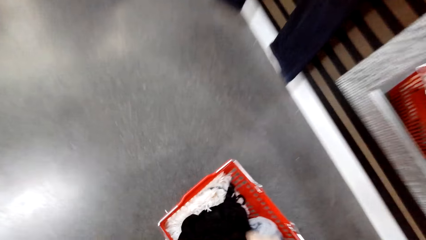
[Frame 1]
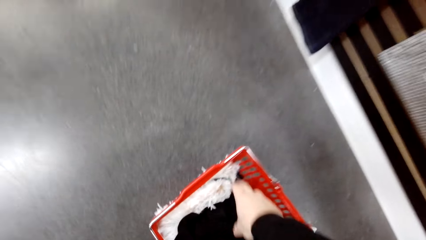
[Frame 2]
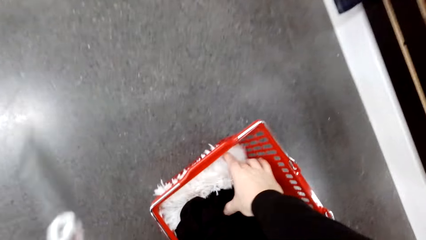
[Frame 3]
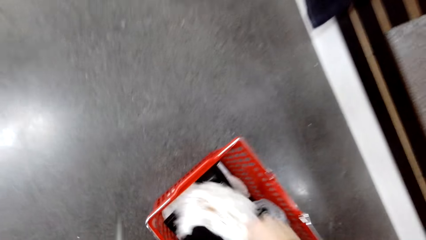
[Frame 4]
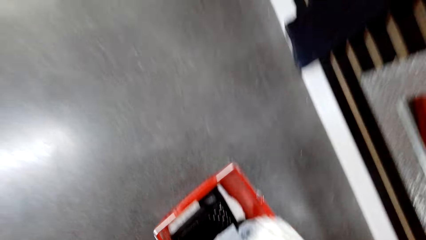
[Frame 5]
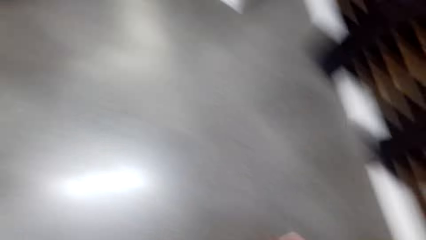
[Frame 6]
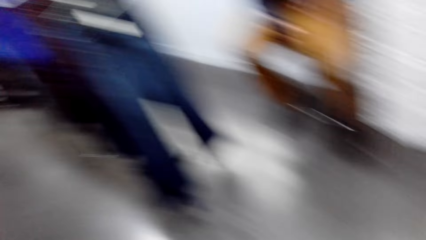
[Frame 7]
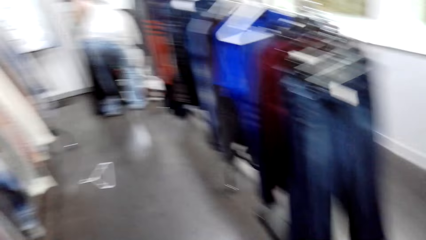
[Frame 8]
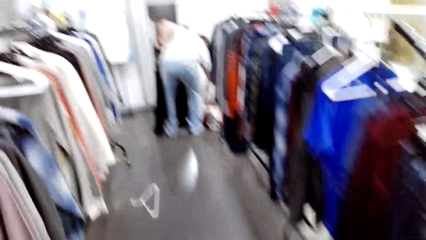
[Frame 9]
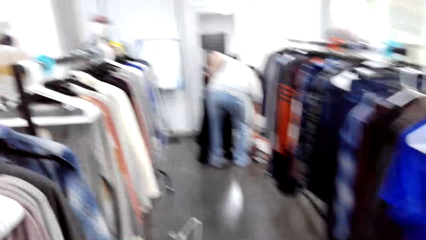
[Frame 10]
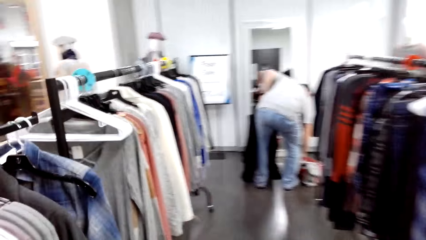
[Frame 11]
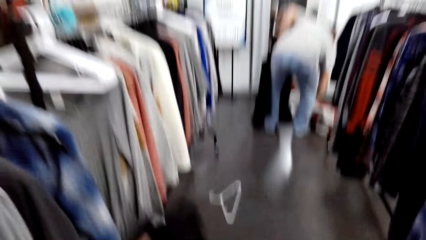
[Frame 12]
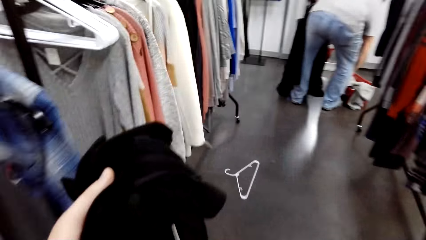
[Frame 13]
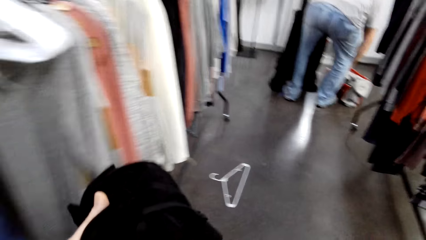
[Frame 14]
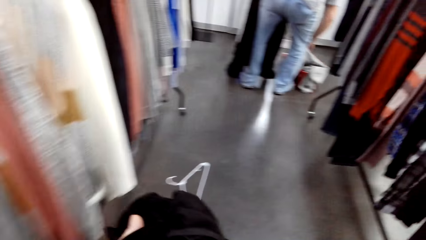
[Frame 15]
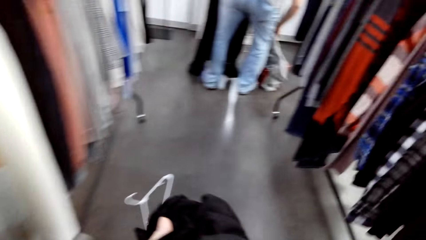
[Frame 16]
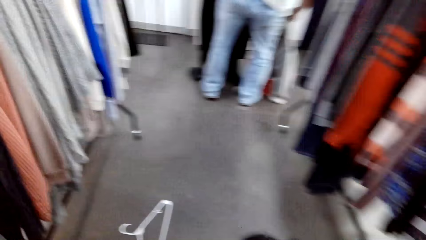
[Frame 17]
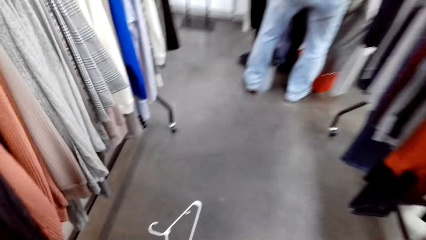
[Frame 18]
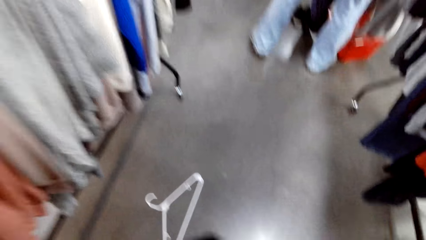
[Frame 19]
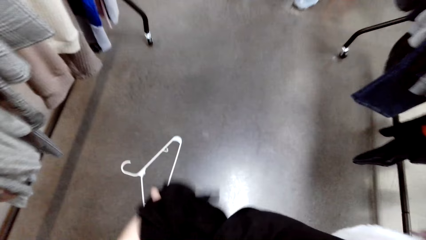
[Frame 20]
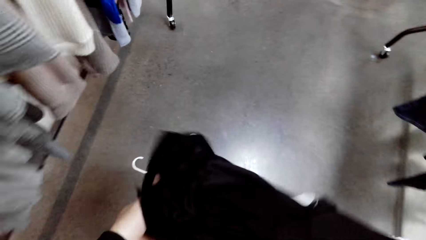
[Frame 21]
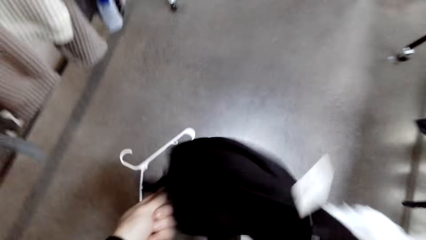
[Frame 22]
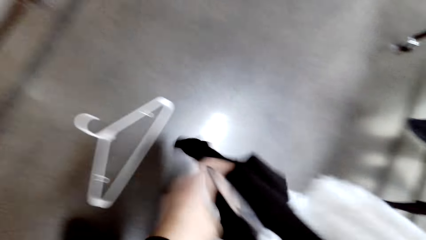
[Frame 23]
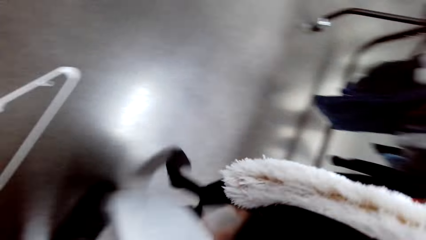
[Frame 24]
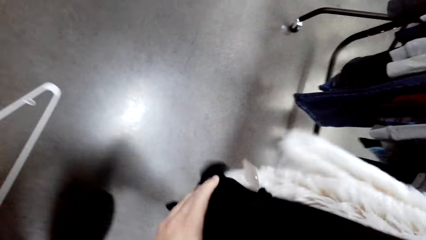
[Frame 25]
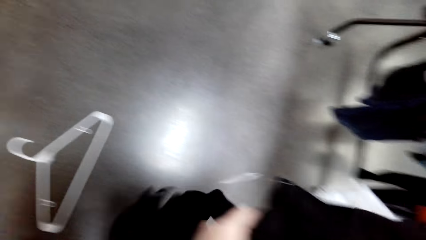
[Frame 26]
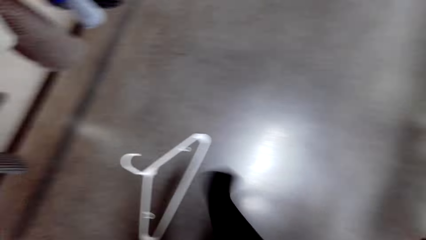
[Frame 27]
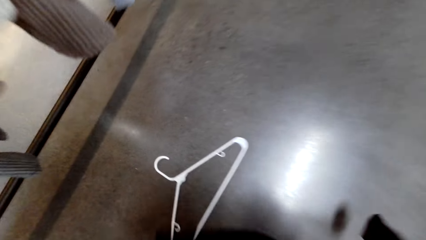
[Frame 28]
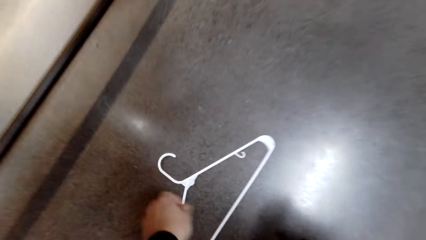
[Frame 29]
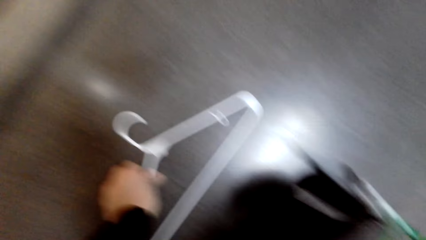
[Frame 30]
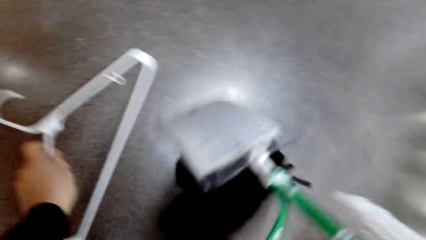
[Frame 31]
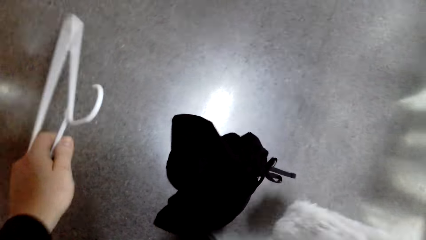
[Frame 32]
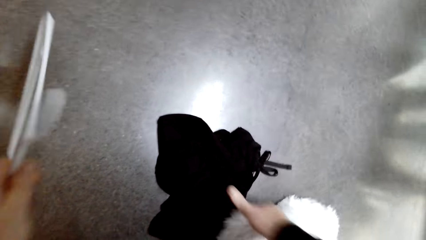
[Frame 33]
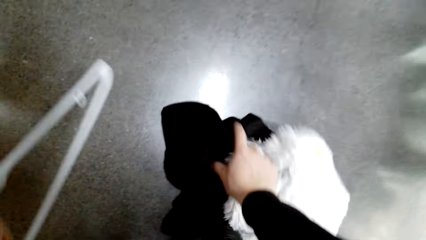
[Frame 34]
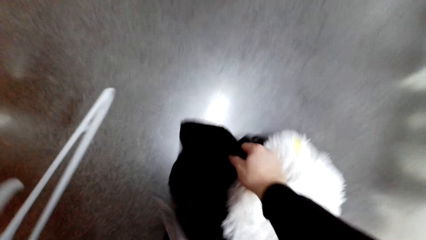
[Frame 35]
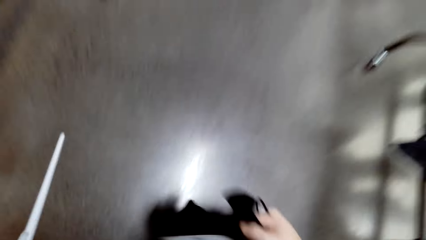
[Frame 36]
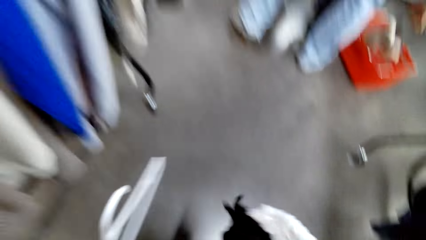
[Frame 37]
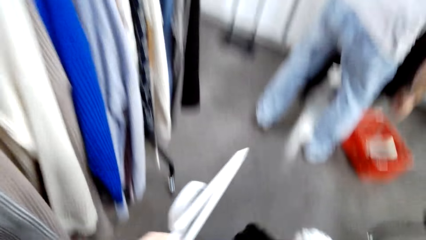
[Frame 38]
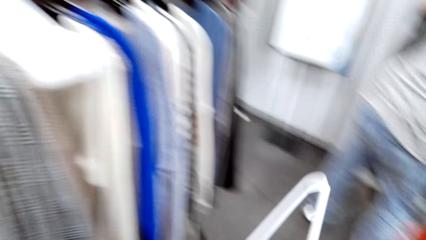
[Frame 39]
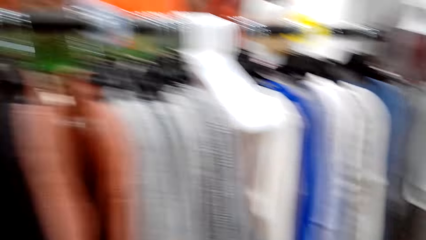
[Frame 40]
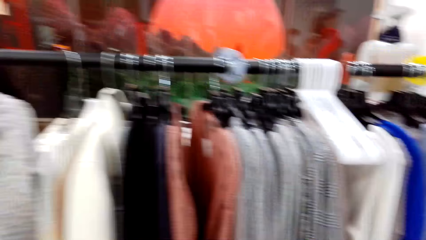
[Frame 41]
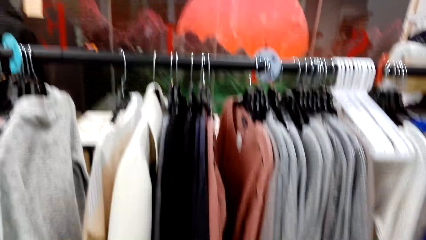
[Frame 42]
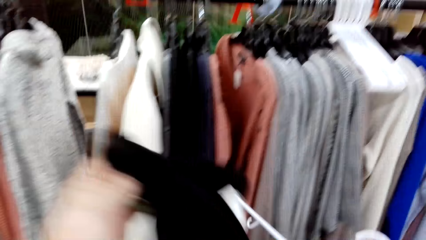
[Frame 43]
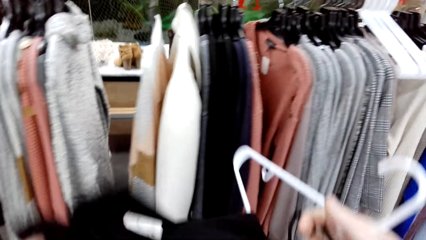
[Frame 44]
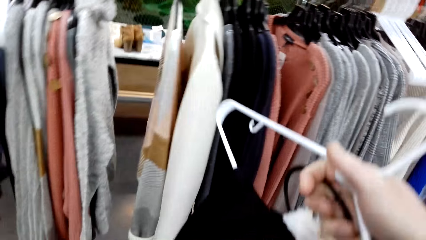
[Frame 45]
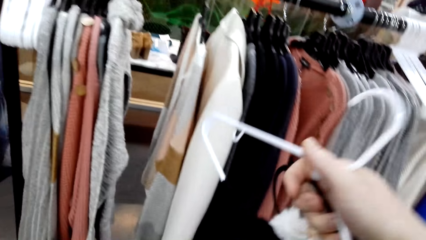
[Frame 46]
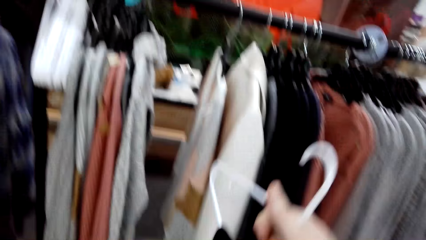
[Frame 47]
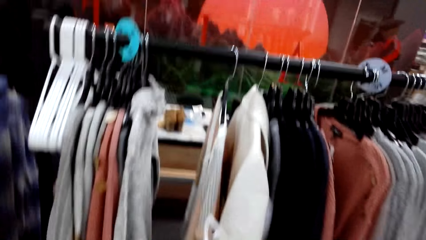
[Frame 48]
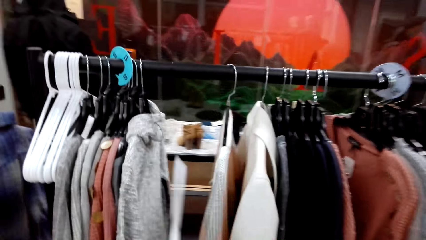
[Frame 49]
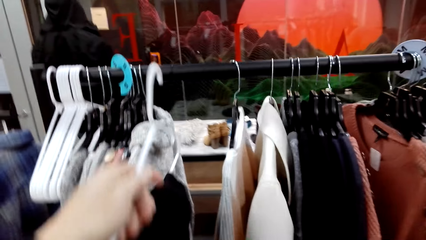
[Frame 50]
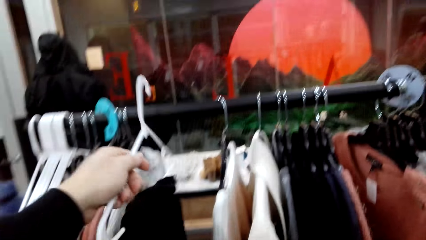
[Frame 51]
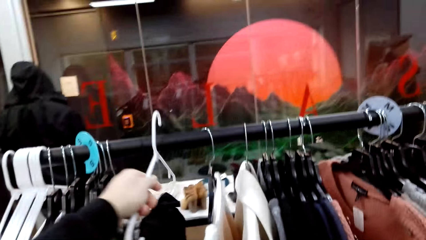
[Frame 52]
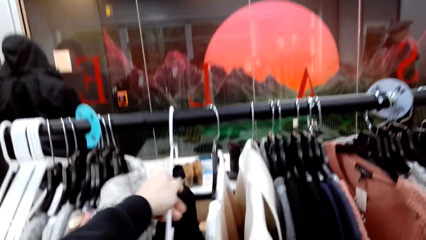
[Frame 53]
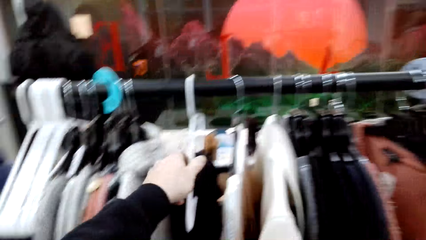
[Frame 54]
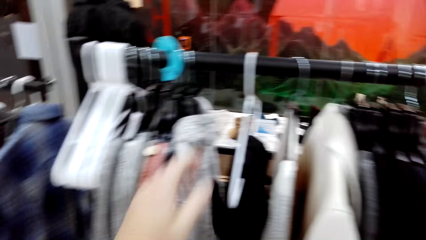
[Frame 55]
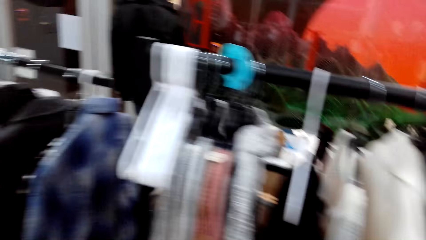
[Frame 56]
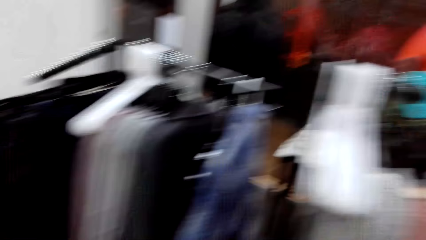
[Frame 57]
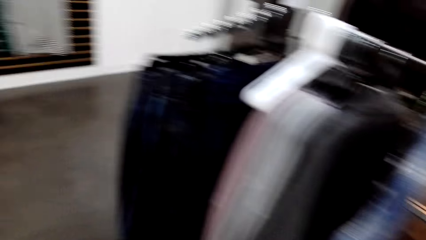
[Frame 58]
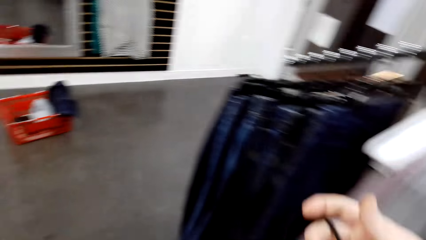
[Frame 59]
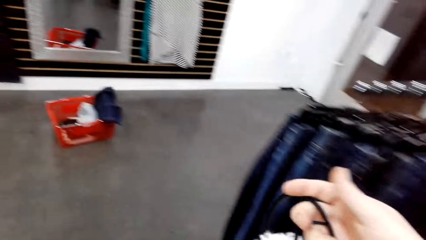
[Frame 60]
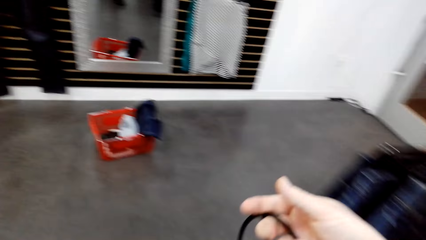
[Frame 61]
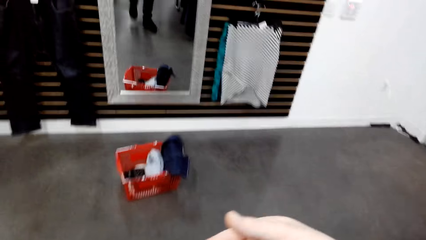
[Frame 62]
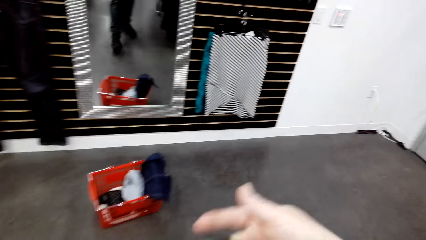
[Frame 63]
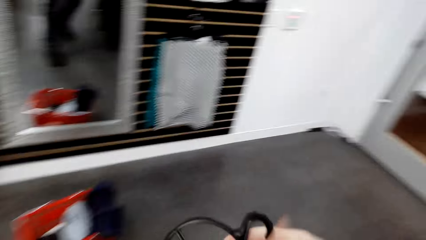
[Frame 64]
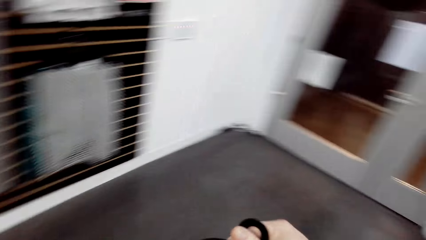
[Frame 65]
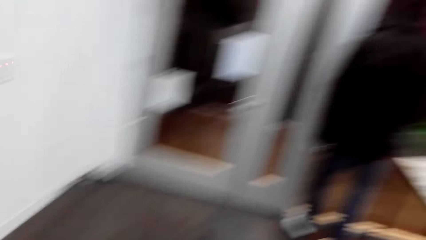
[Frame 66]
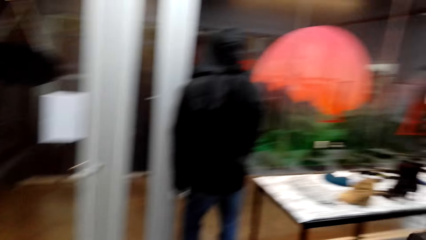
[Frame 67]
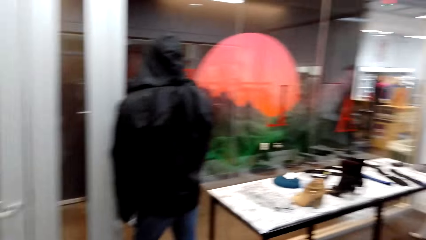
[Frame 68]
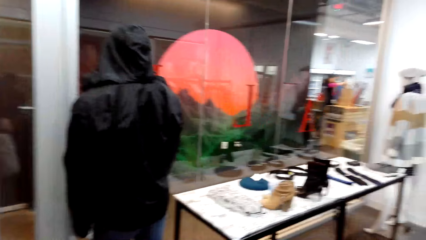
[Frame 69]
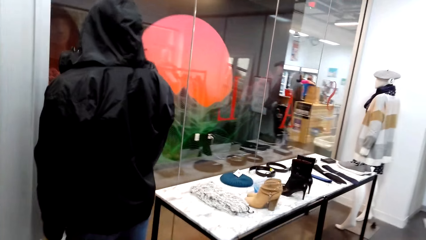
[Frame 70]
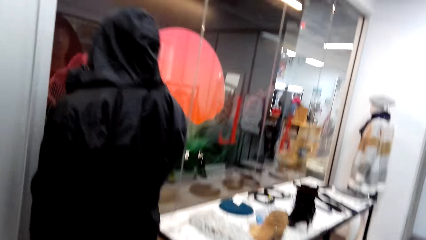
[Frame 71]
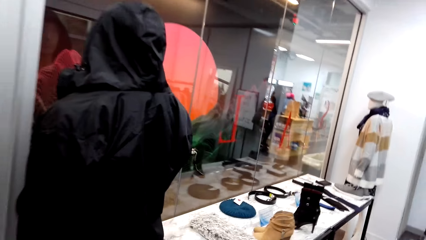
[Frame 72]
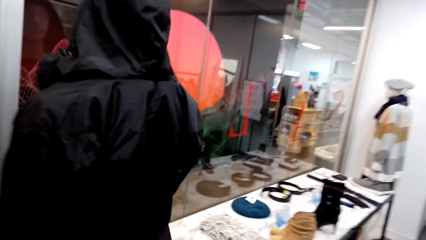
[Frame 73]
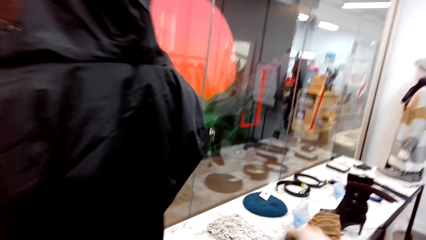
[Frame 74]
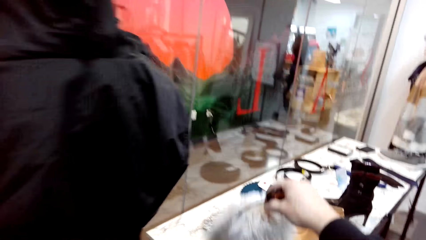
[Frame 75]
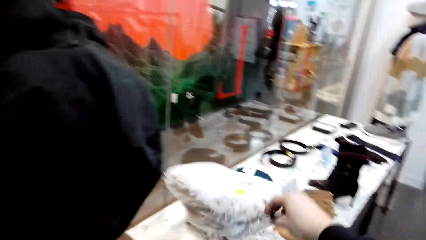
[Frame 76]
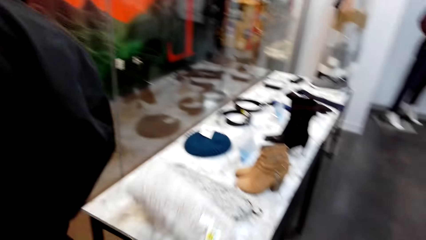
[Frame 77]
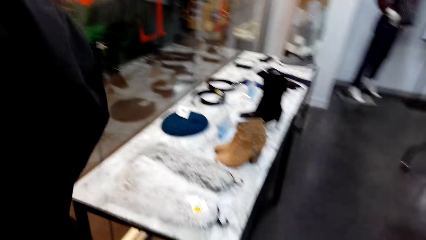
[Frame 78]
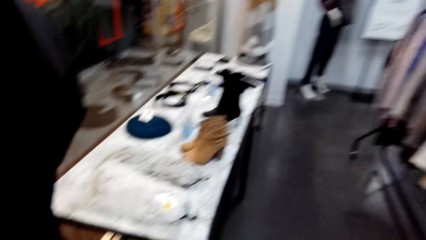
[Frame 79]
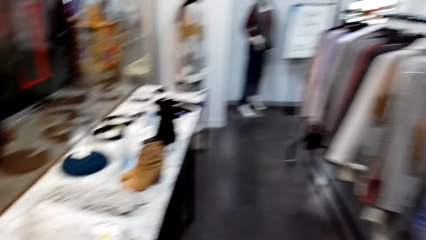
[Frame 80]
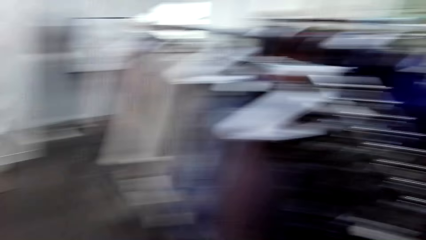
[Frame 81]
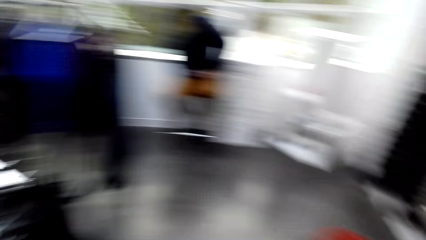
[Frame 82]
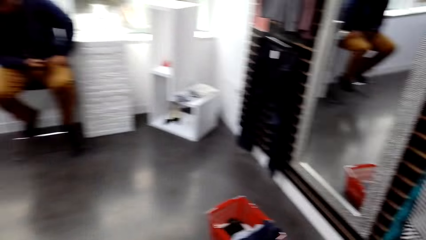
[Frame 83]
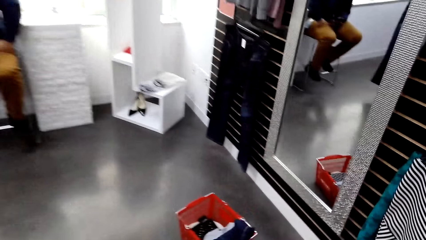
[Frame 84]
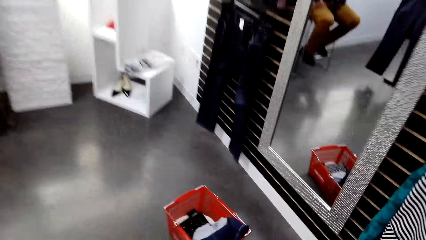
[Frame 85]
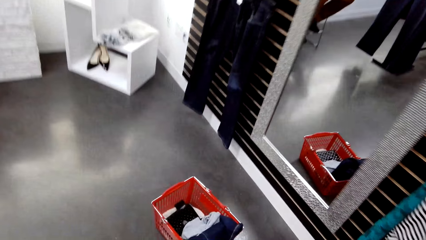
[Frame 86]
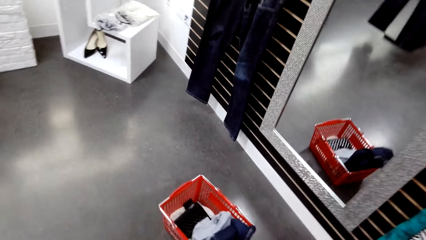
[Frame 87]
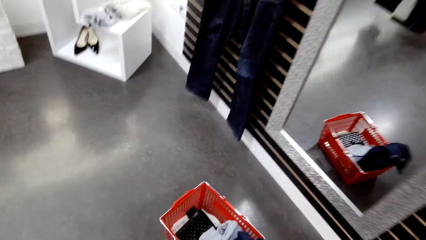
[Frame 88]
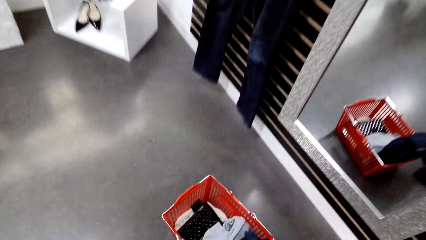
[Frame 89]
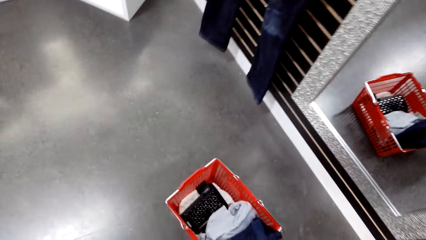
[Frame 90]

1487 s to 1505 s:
The camera wearer carries a scarf and a sweater from a crate. They pick something. They walk around the boutique. A man picks cloths on the floor. The camera wearer holds a cloth. They pick a hanger fallen on the floor. They pick the sweater from the floor. They hook the sweater on the hanger. They hang the sweater on a rack. They carry the scarf to a table in the room. They walk around the boutique. They drop the scarf on the table. They walk to the crate with clothes on the floor.
